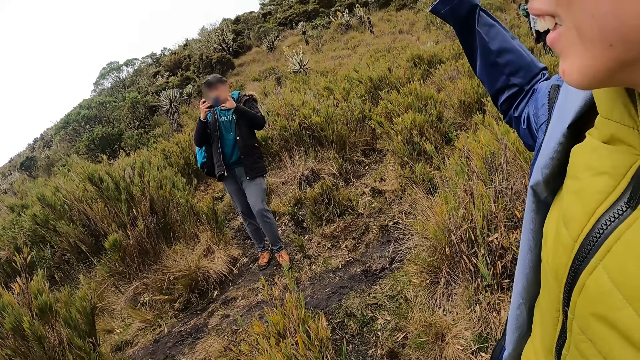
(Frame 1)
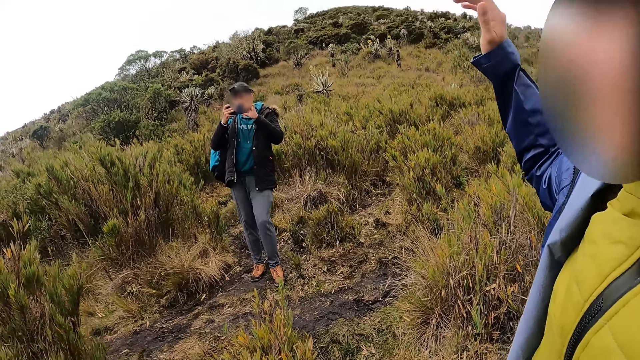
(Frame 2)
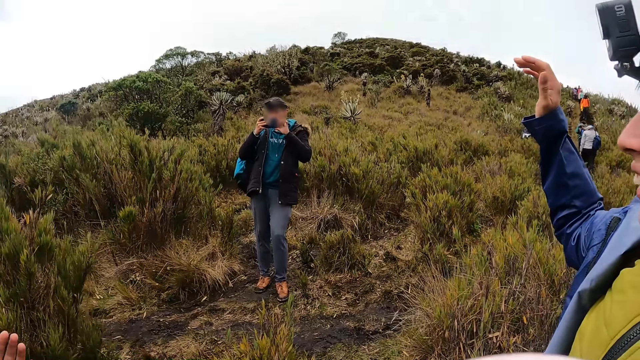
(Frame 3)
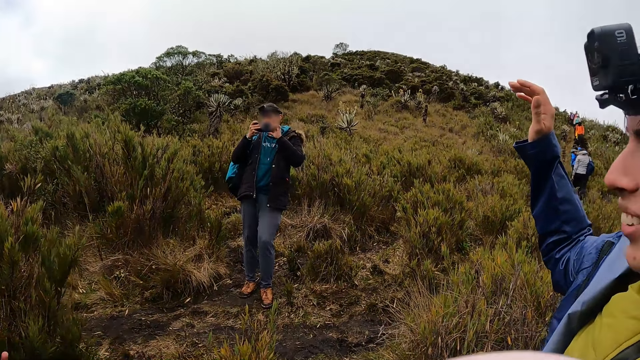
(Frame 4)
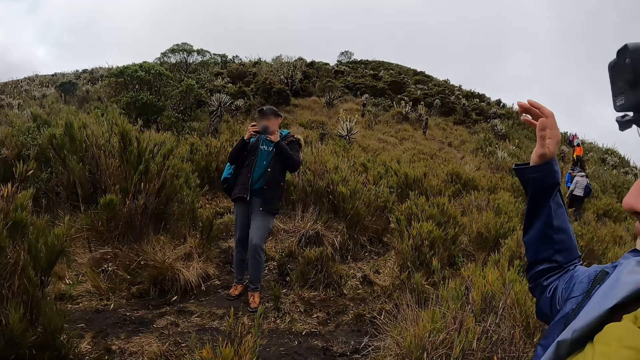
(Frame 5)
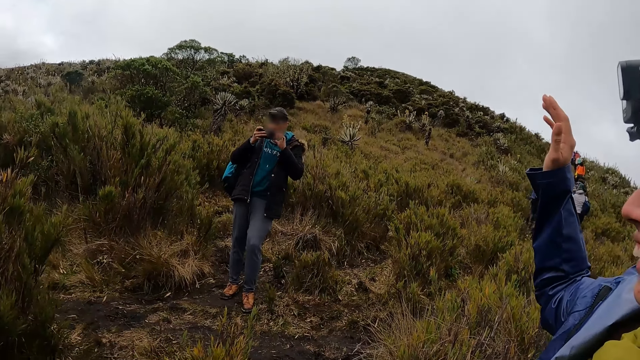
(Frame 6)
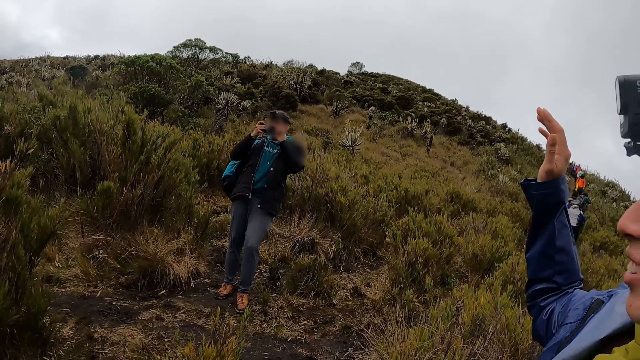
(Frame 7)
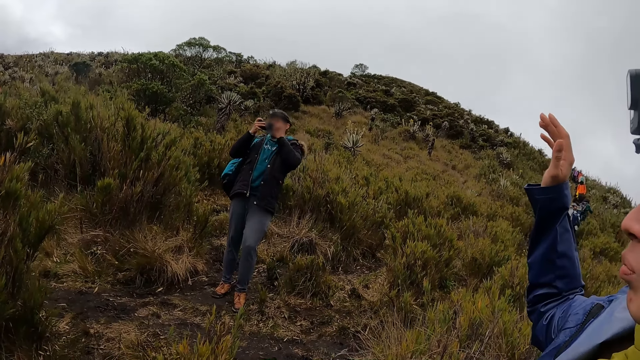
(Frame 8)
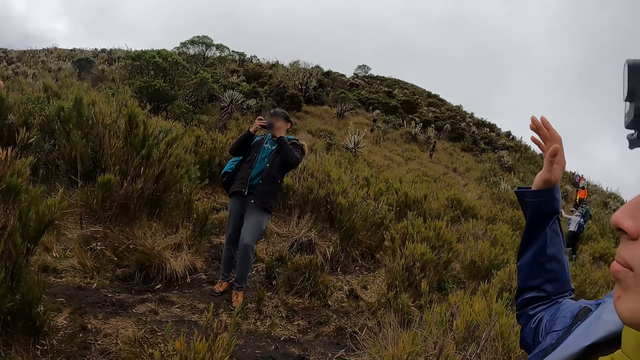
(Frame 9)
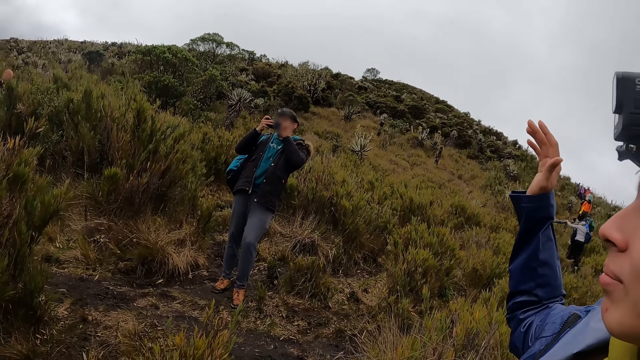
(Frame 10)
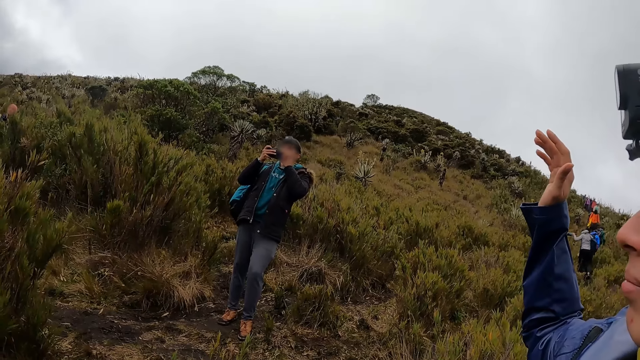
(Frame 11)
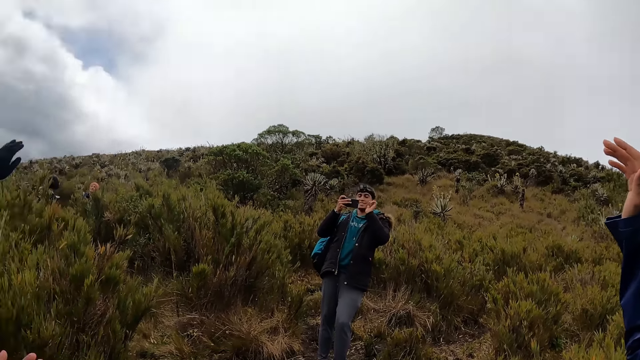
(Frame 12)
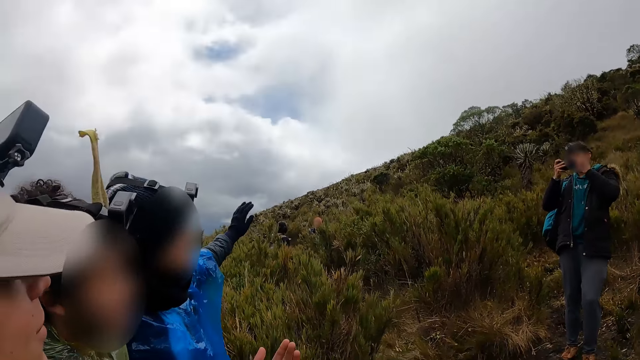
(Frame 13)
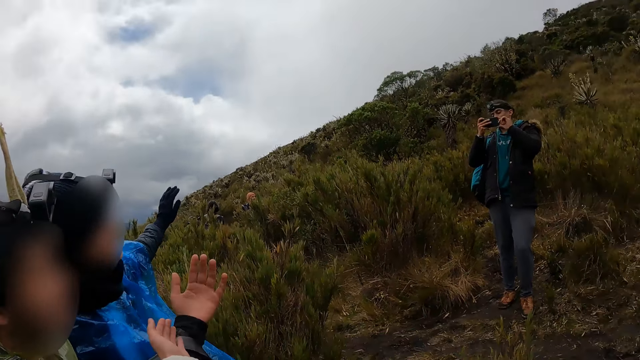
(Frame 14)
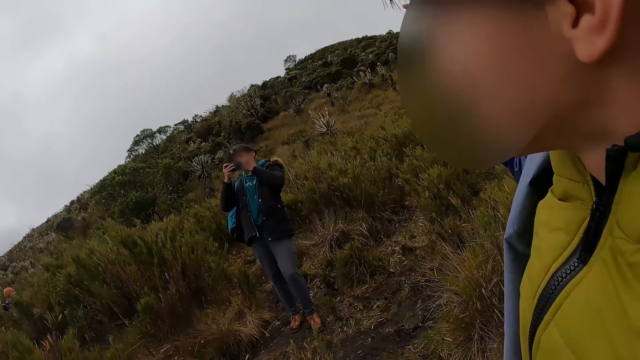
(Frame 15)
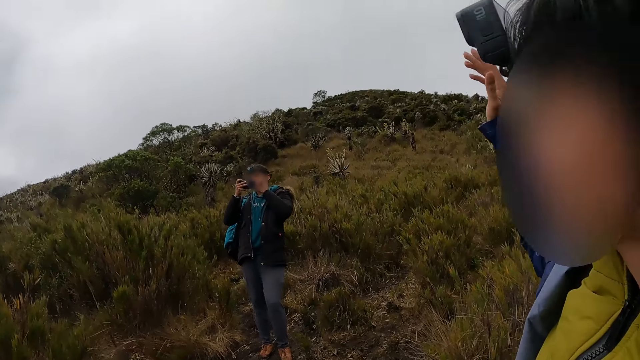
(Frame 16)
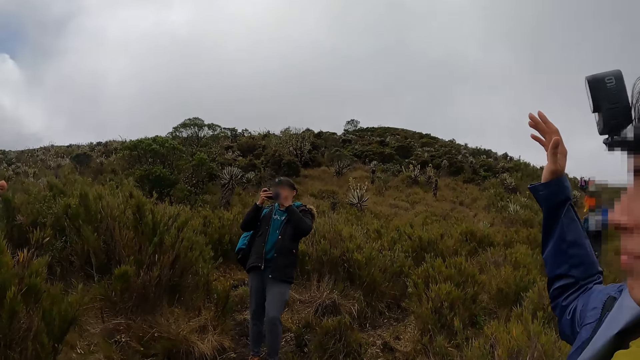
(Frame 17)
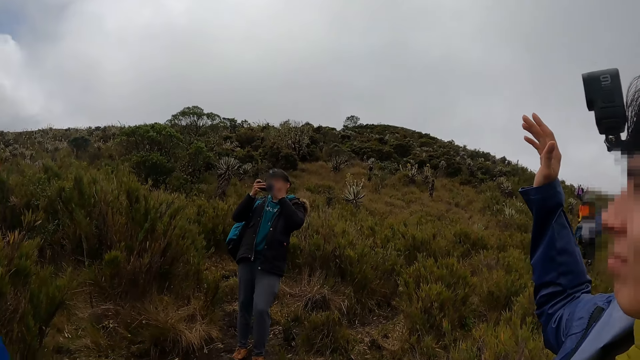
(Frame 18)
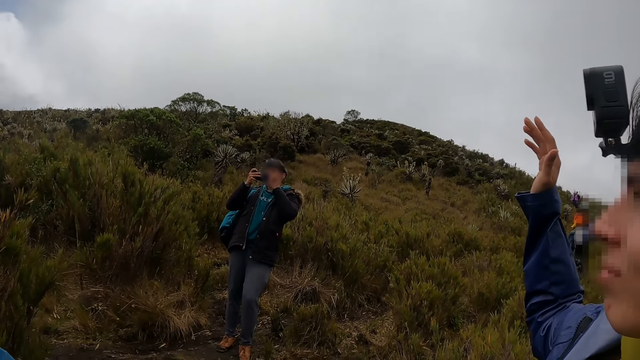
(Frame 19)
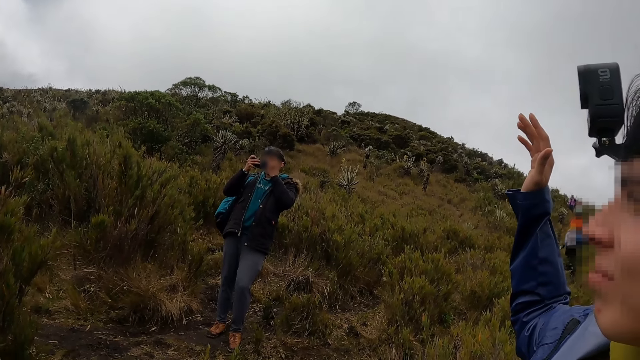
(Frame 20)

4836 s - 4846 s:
A man and another man raise their left hands.

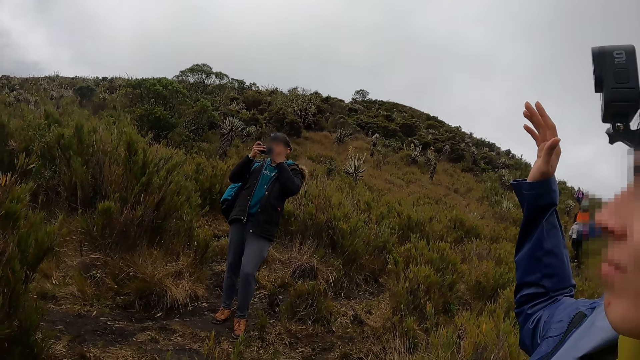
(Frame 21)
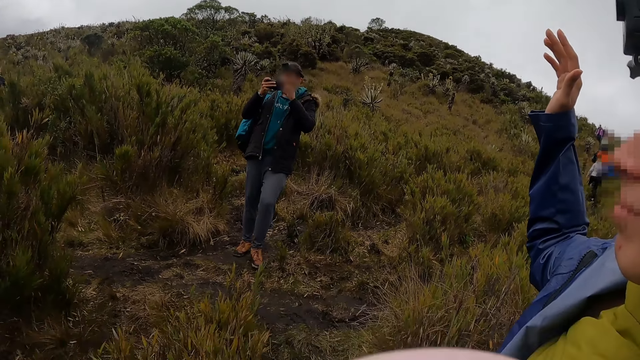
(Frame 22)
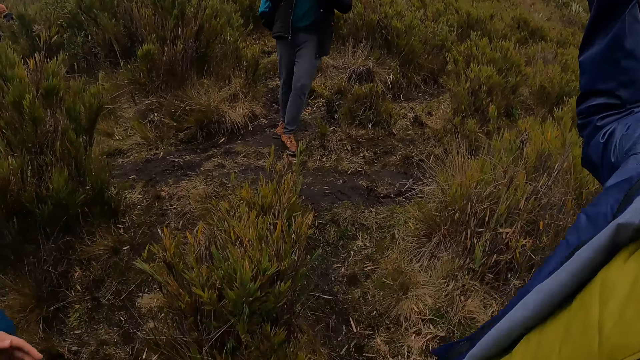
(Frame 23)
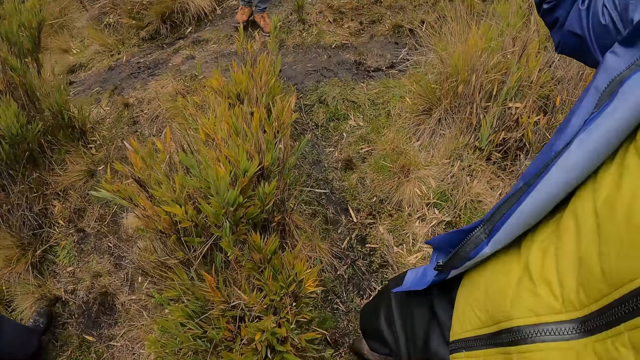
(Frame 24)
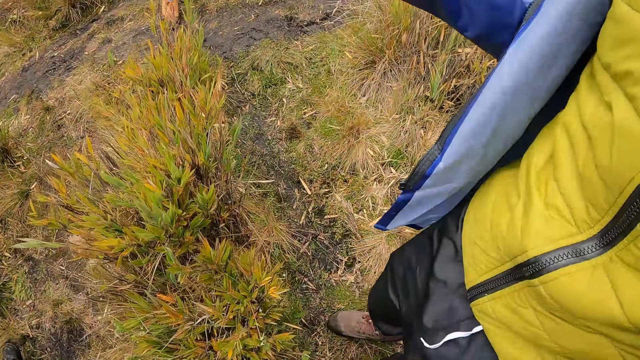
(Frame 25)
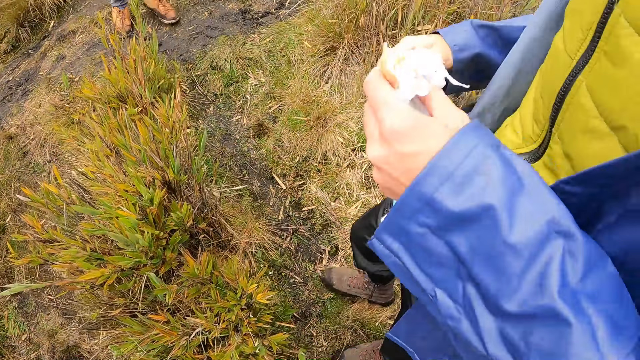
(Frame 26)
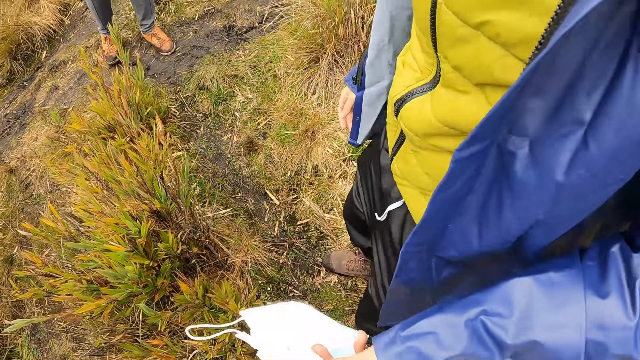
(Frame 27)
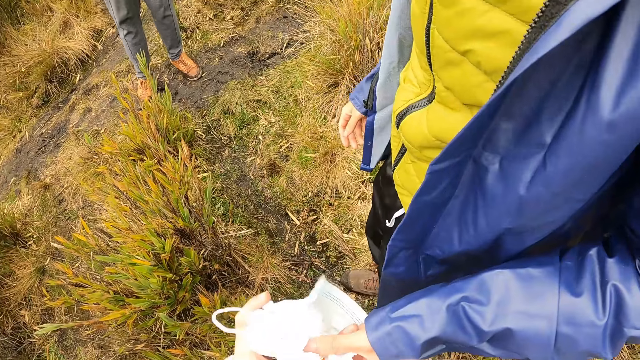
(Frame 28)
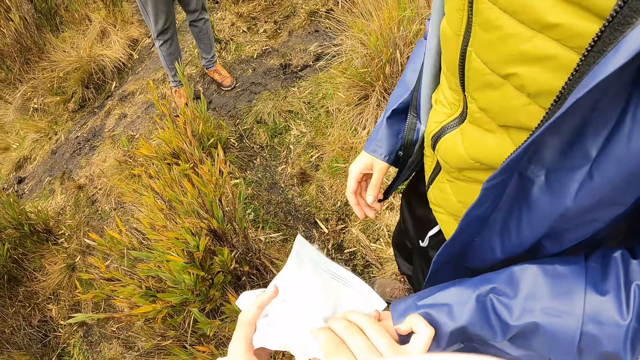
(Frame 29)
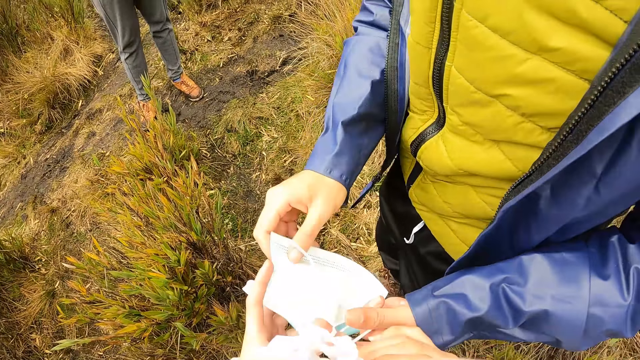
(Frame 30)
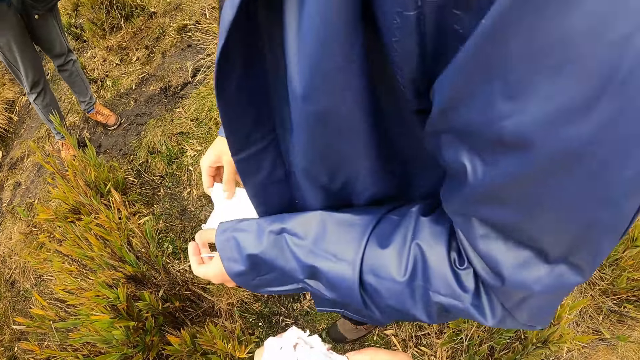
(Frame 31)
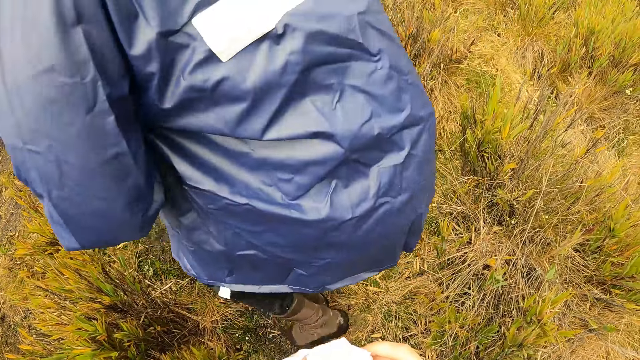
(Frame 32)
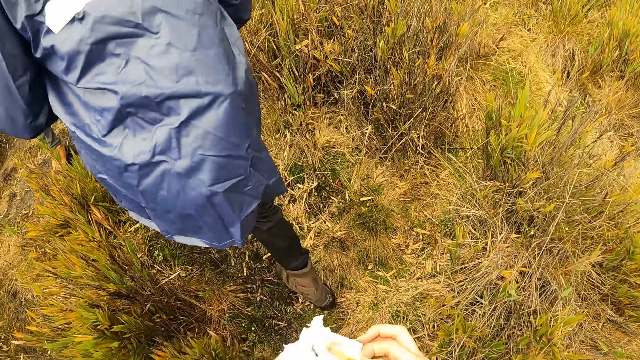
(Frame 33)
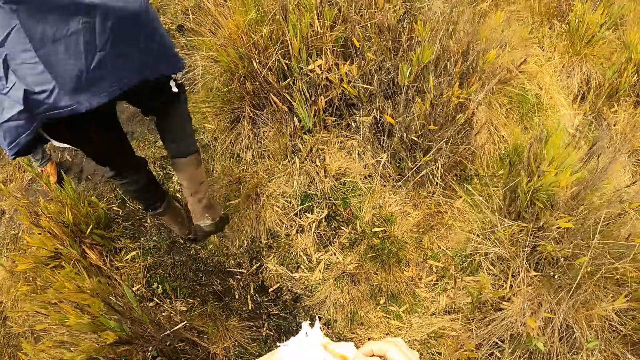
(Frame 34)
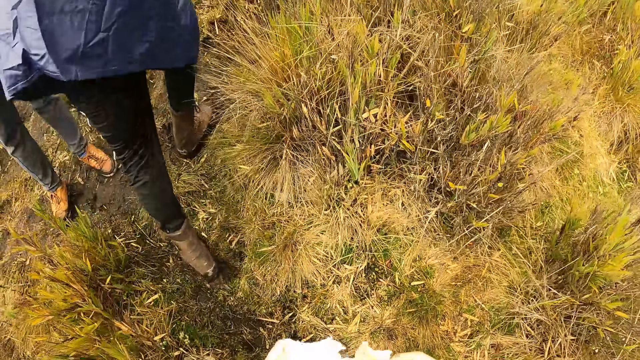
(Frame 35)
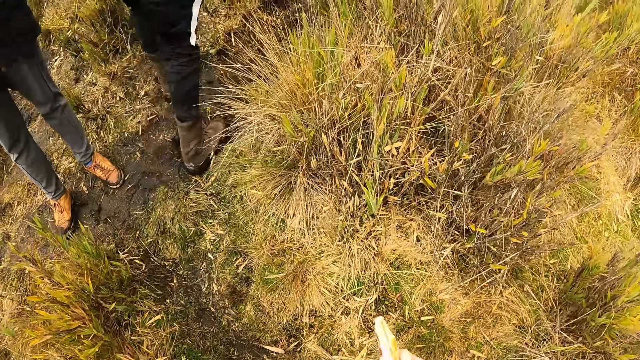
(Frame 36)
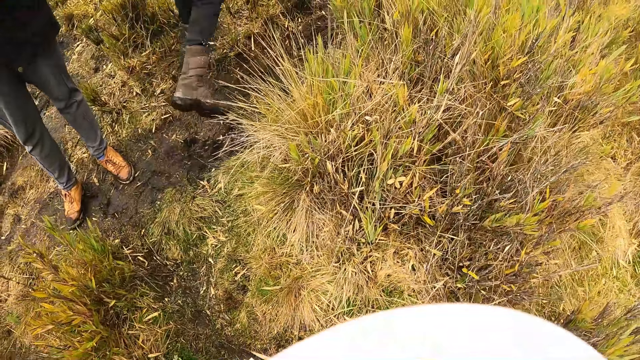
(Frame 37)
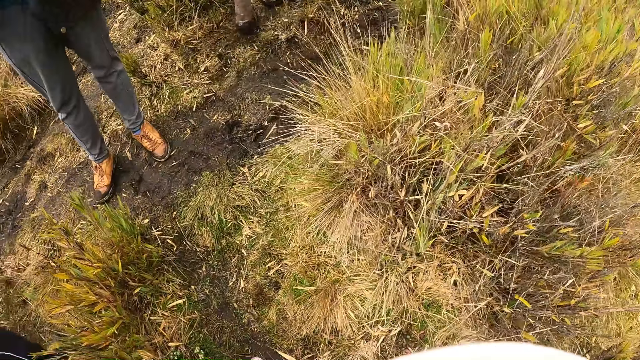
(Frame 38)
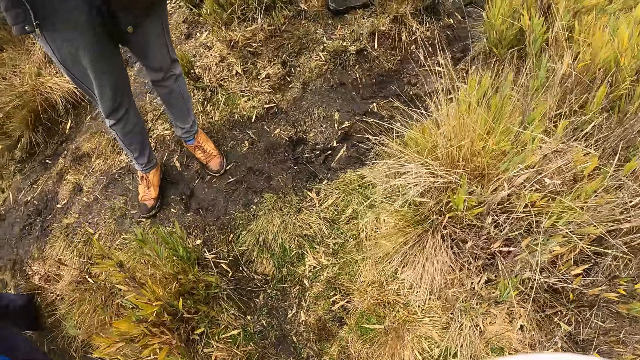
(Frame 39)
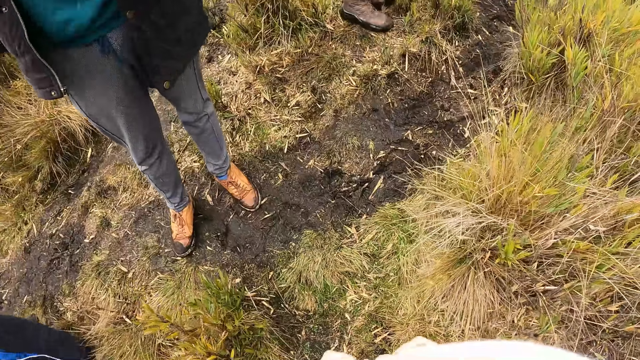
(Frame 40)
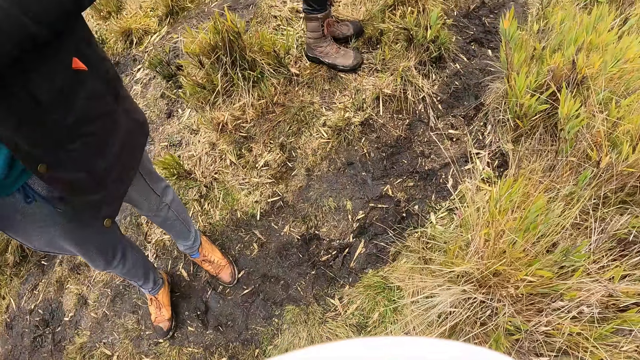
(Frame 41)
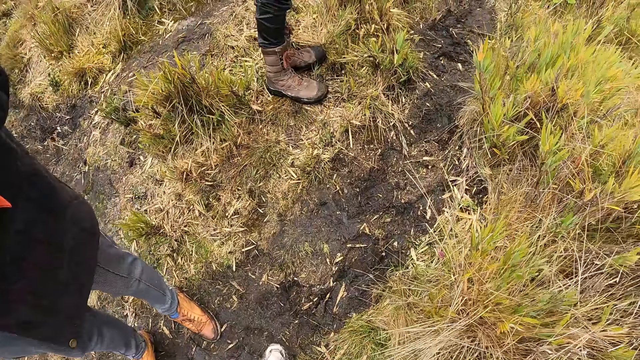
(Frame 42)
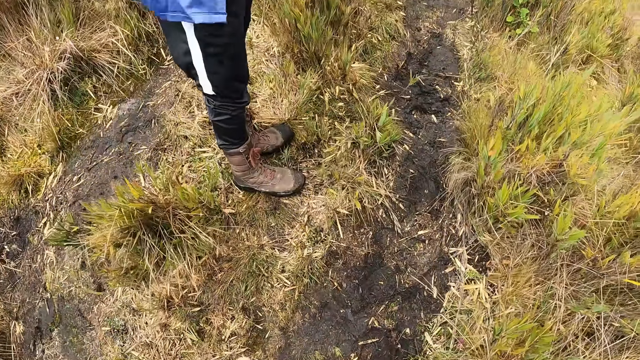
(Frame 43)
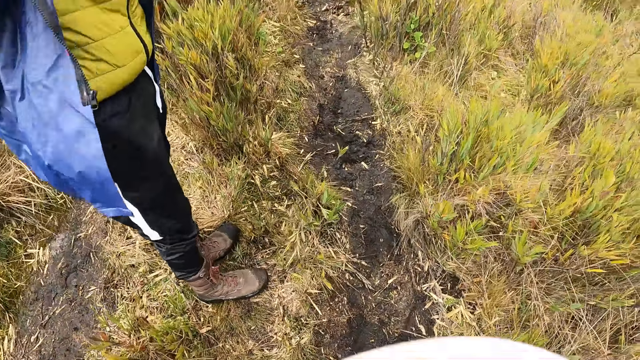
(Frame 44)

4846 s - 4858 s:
A man gives the sandwich in his left hand to the camera wearer. She gives the man a nose mask with her left hand. The man walks on a field. The camera wearer walks up the hill. The man stands on the field.
